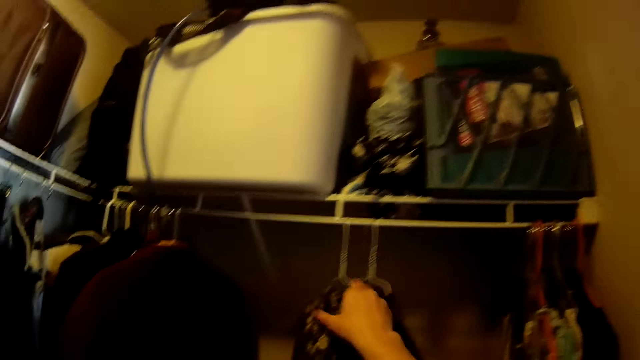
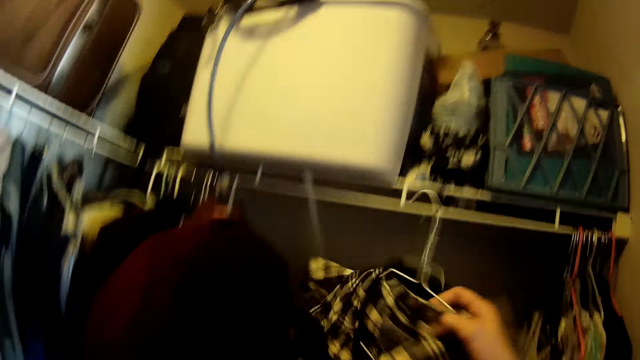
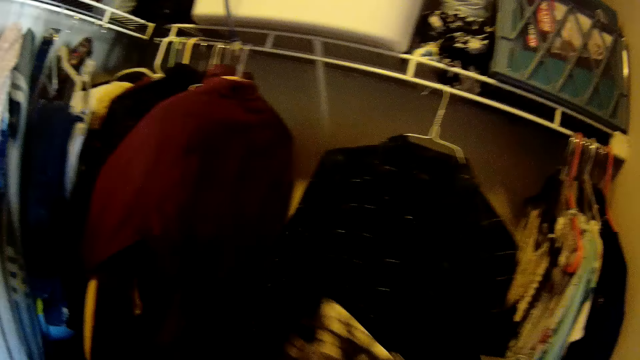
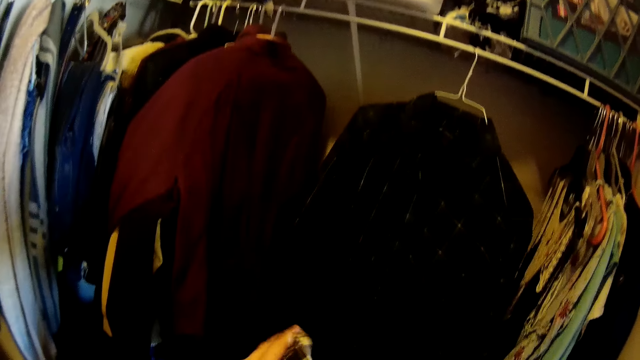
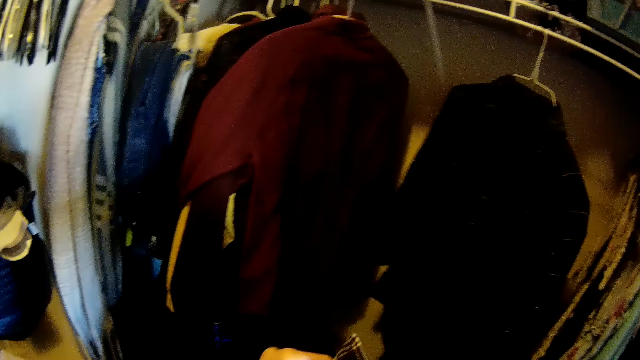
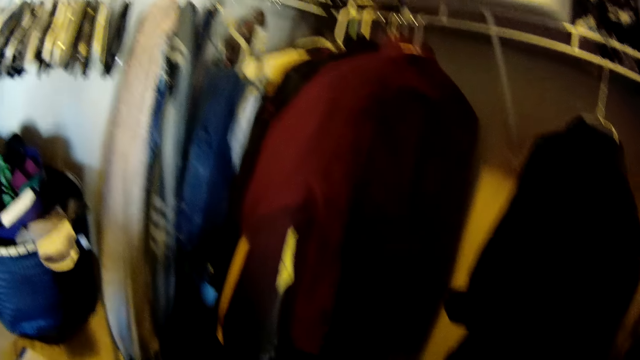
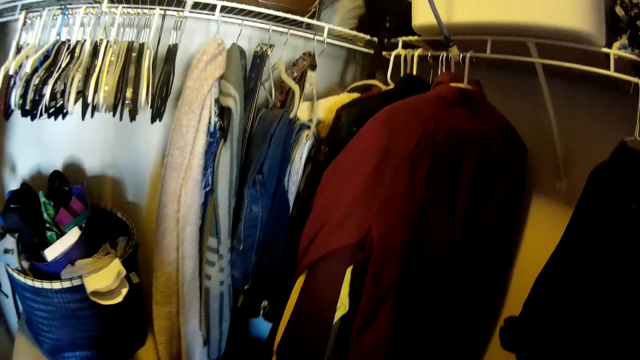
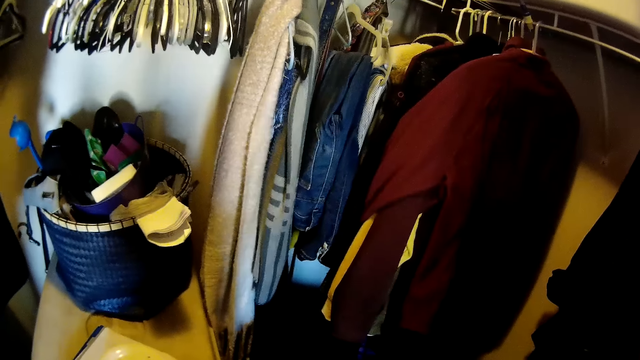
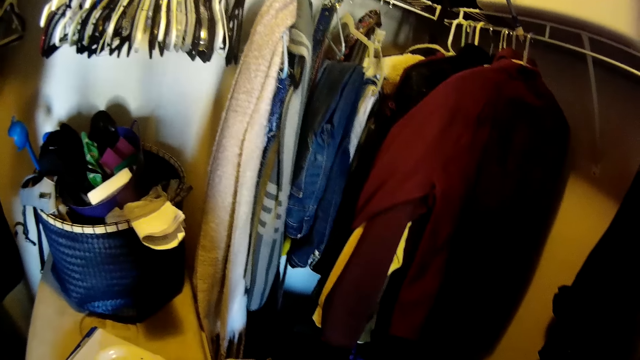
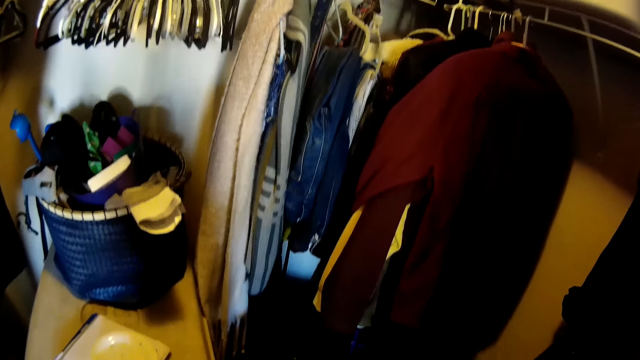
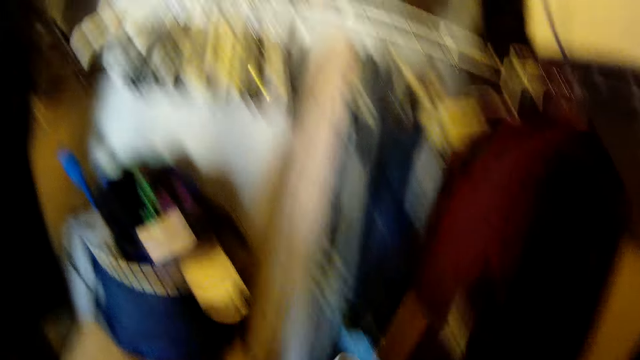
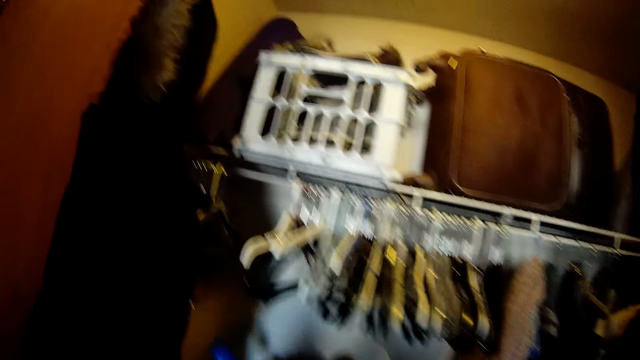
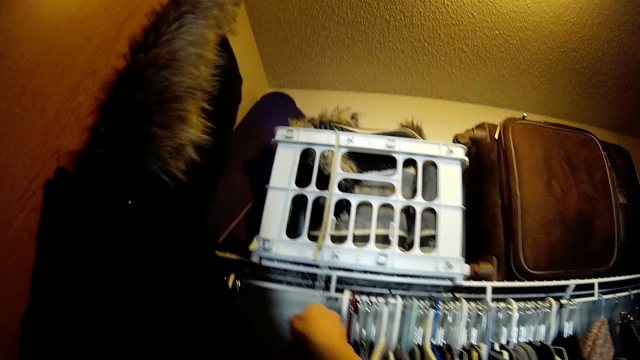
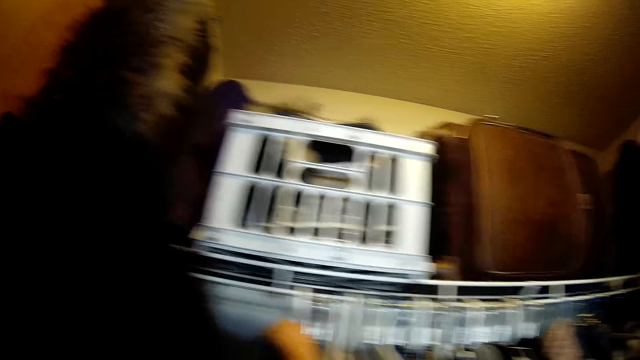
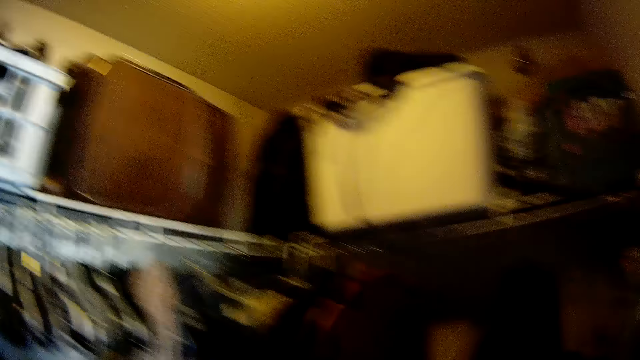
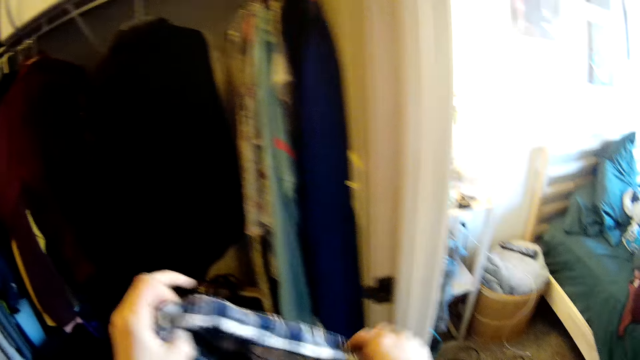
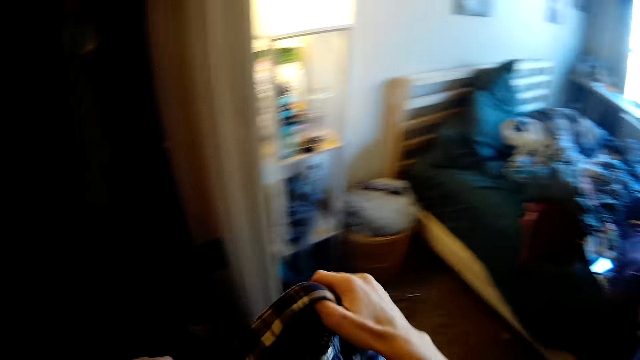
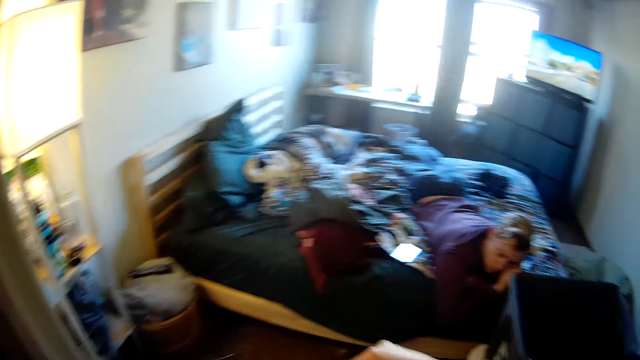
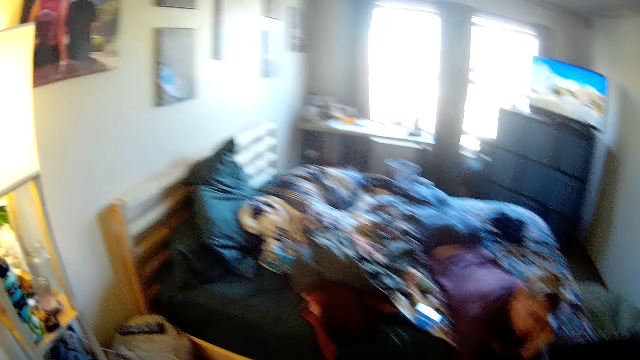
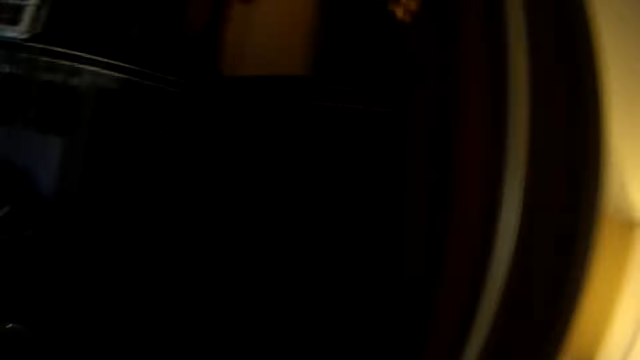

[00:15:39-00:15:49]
The camera wearer picks up a piece of cloth from the drawer. They remove the cloth hanger on the wardrobe. They look at the cloths. They remove the cloth from the hanger. They hang the hanger on the rails. They fold the piece of cloth.

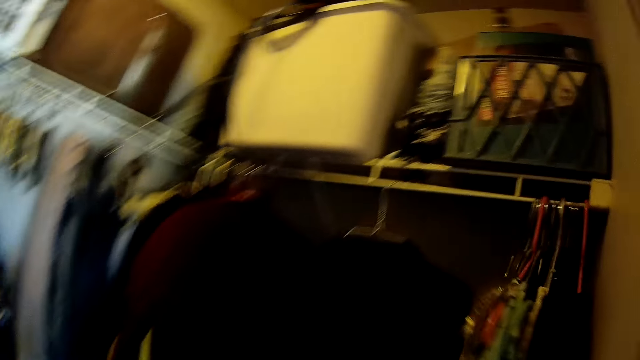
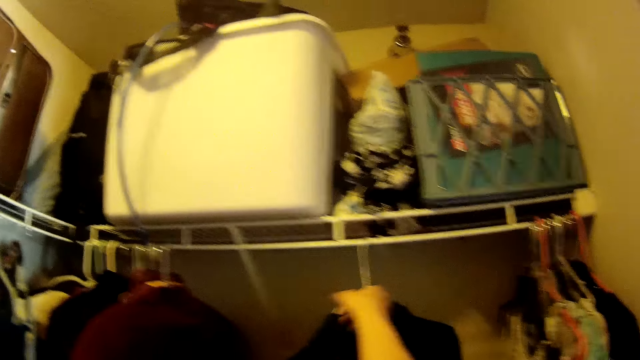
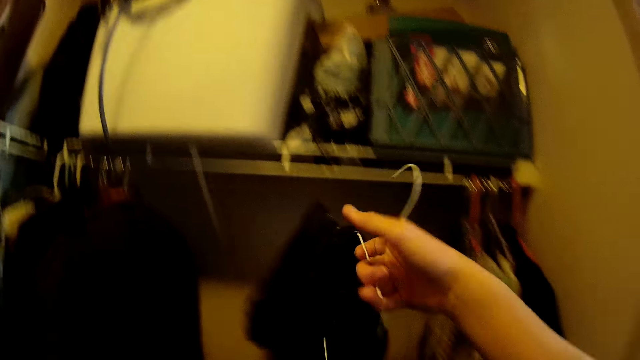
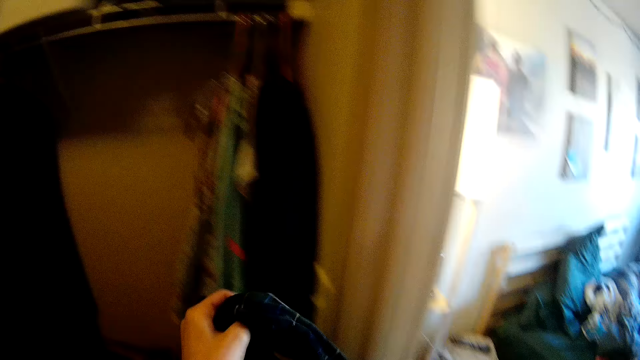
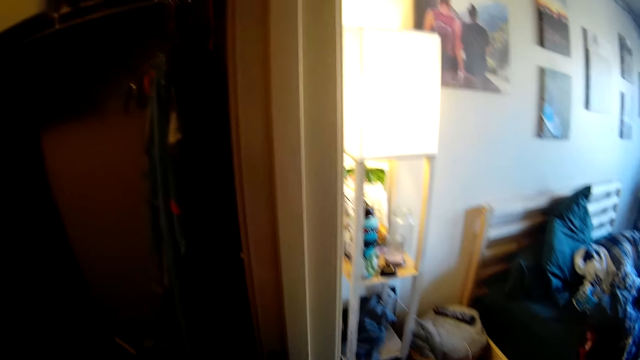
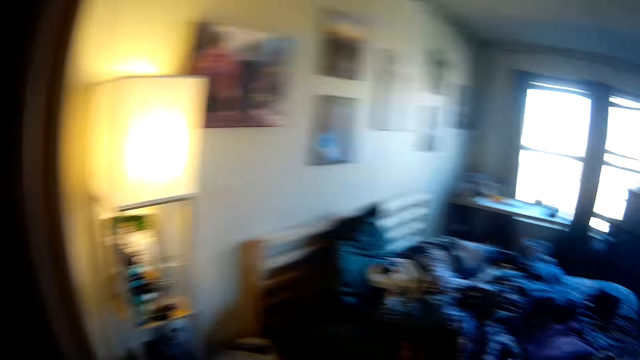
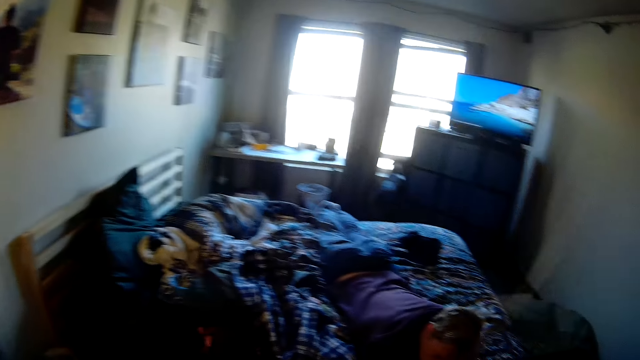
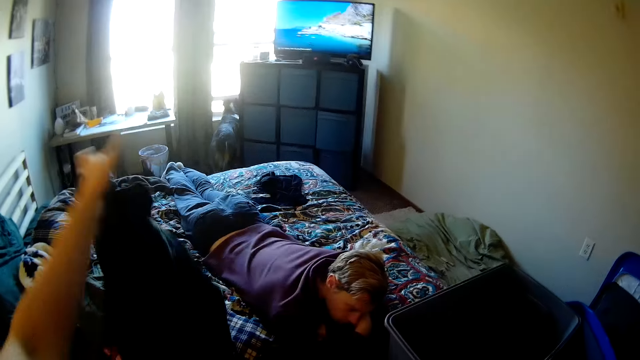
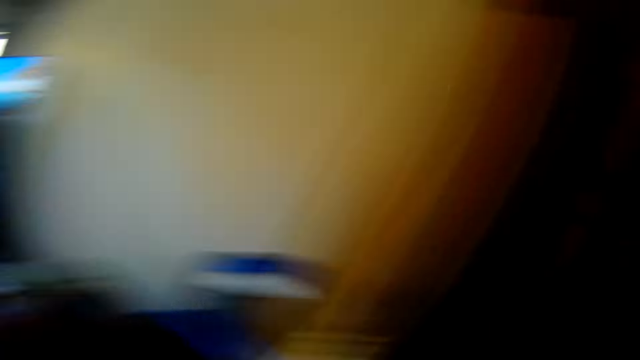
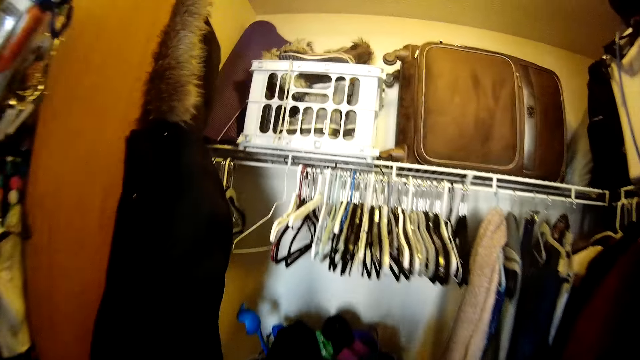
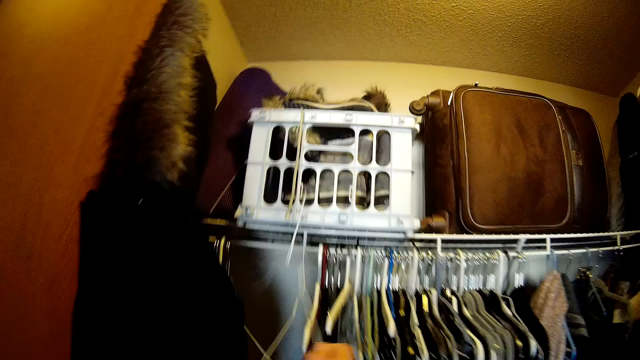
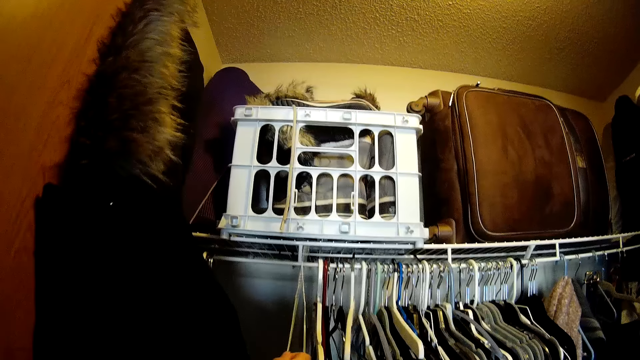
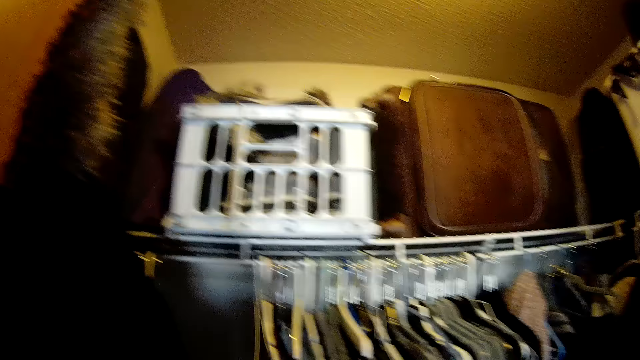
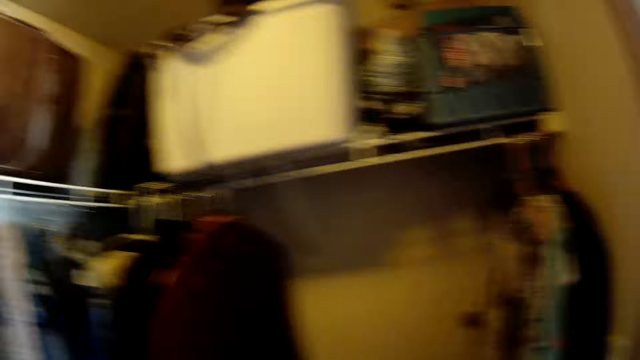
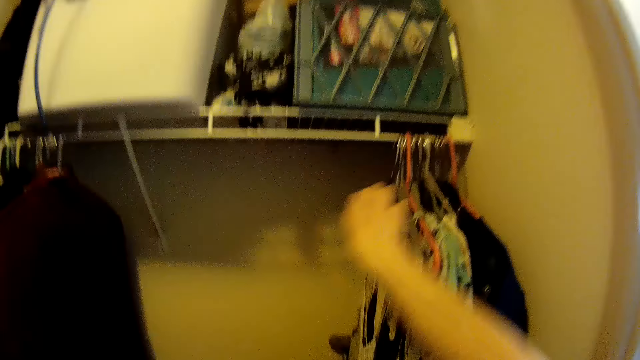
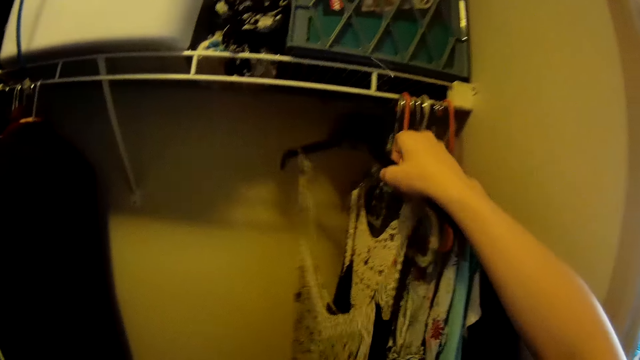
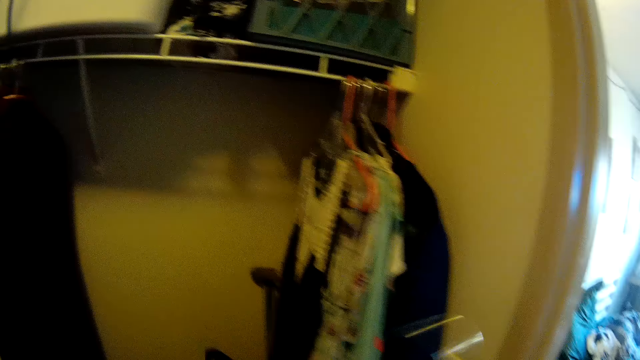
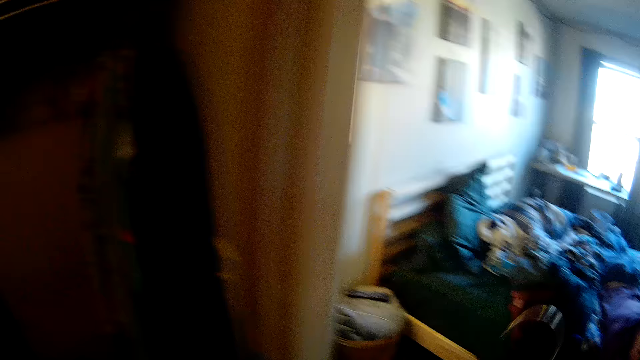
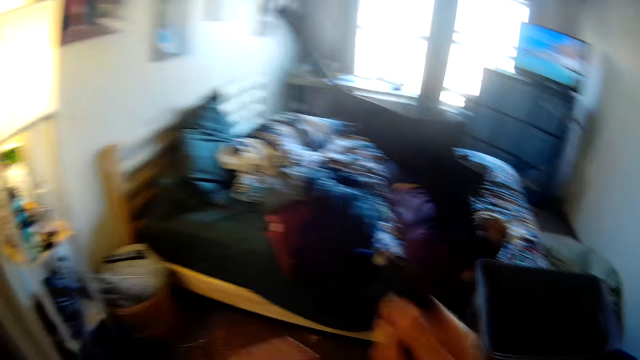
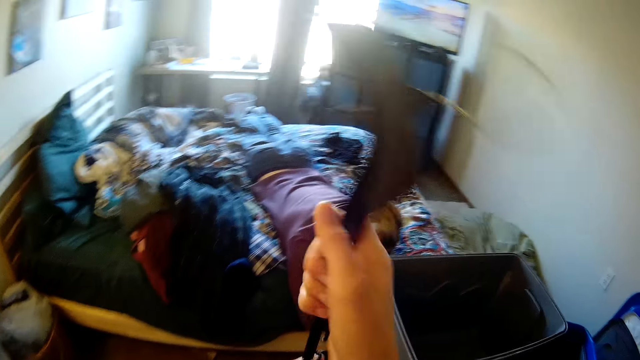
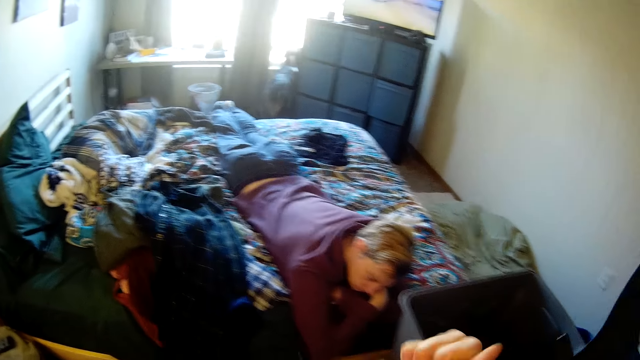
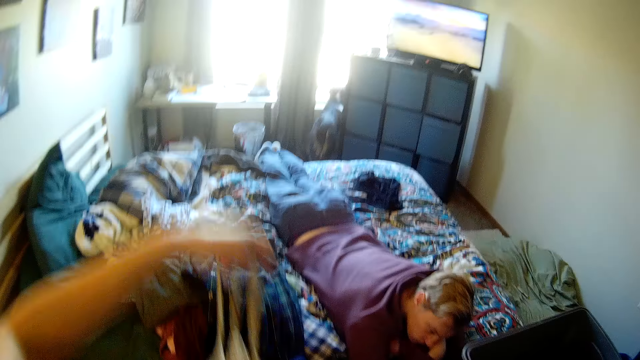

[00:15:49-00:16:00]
The camera wearer picks up a piece of cloth from the drawer. They remove the cloth hanger on the wardrobe. They remove the piece of cloth from the hanger. They throw the piece of cloth on the bed. They hang the hanger on the rails. They pick up the piece of cloth from the drawer. They remove the cloth hanger on the wardrobe. They remove the piece of cloth from the hanger.
